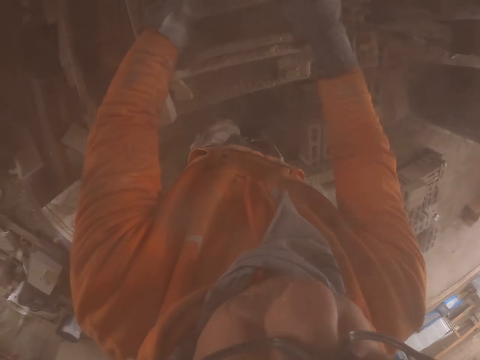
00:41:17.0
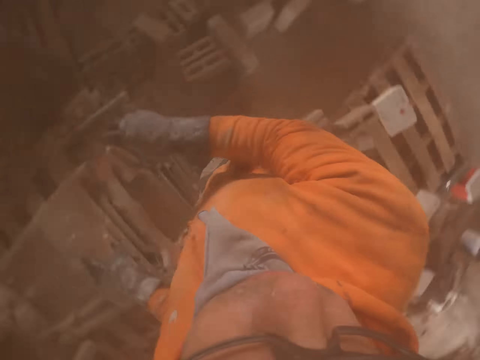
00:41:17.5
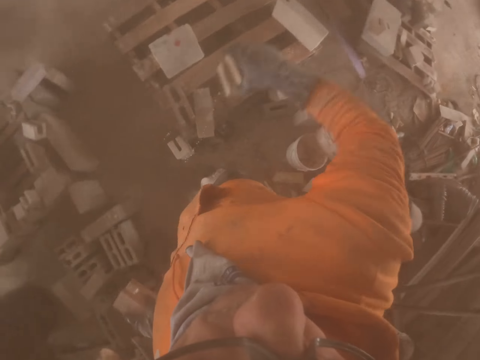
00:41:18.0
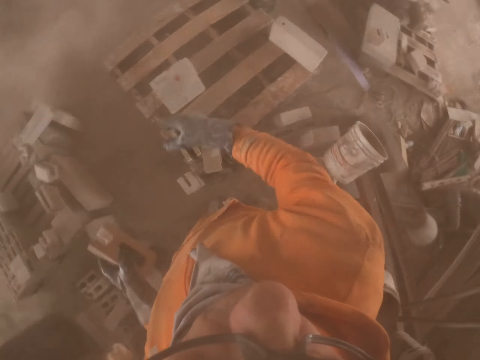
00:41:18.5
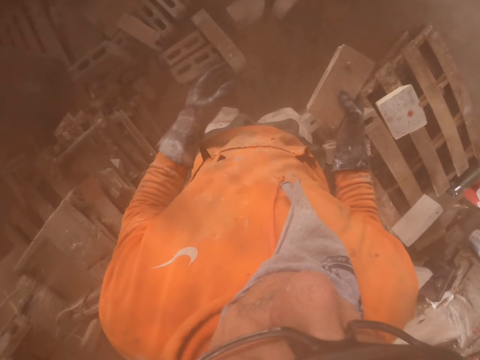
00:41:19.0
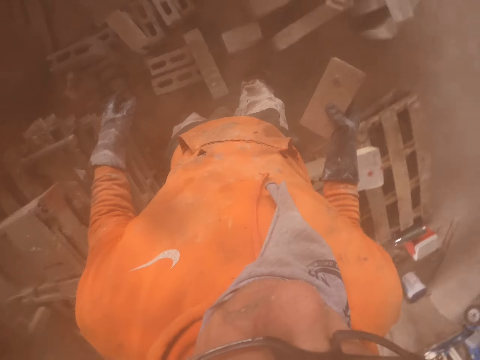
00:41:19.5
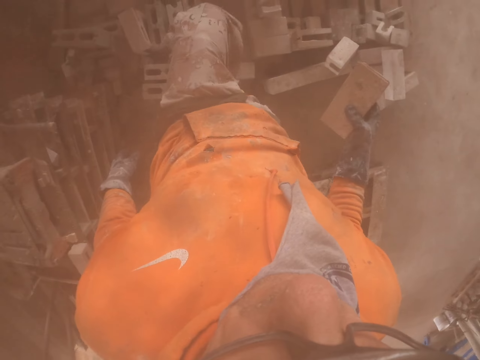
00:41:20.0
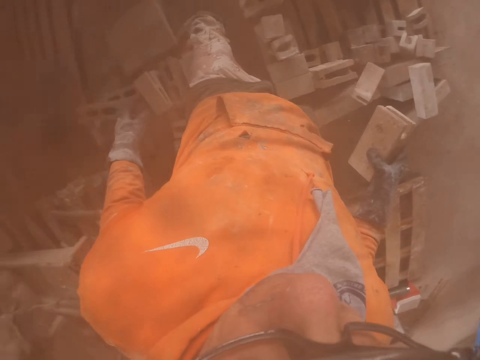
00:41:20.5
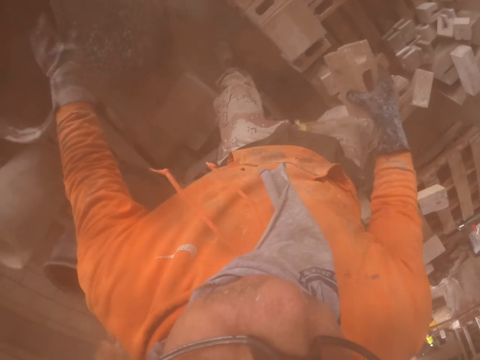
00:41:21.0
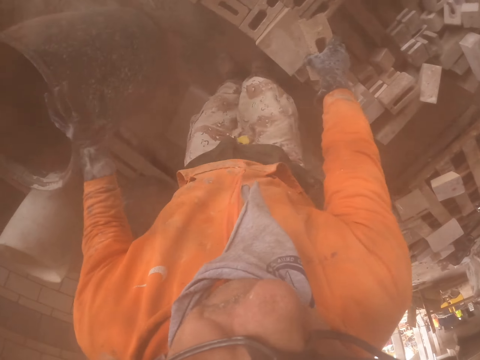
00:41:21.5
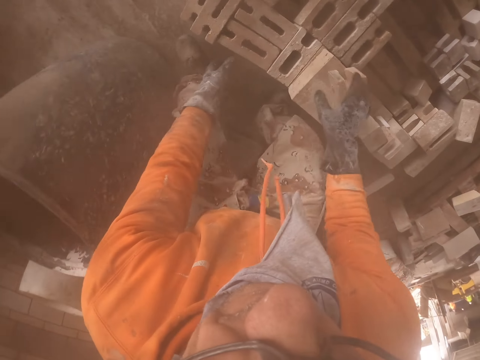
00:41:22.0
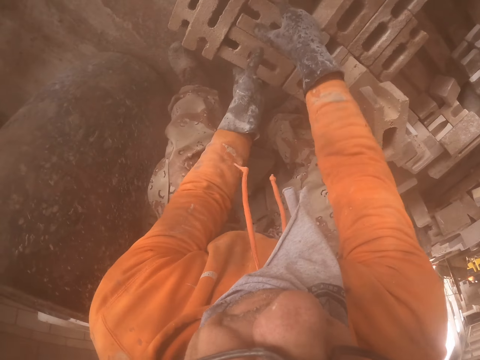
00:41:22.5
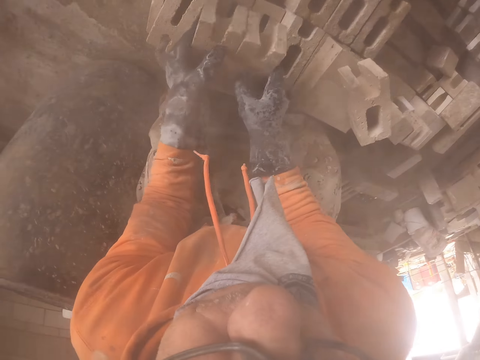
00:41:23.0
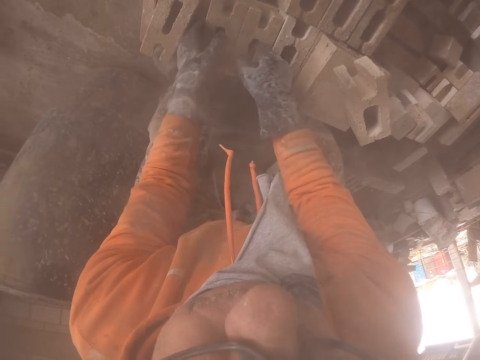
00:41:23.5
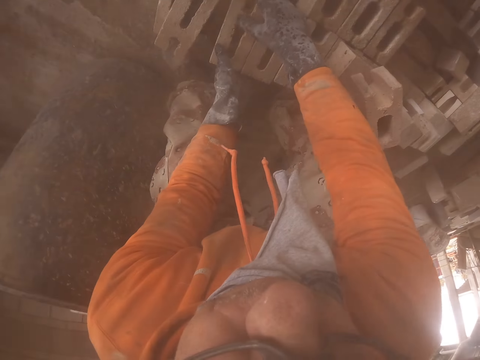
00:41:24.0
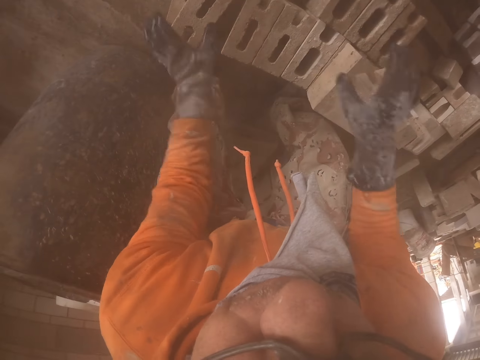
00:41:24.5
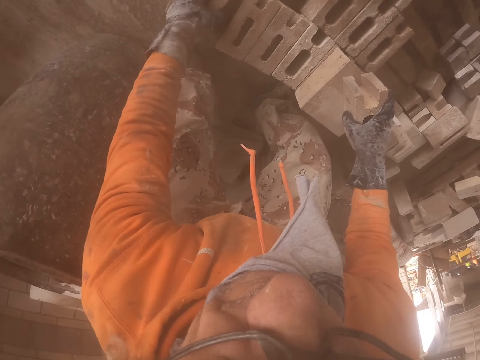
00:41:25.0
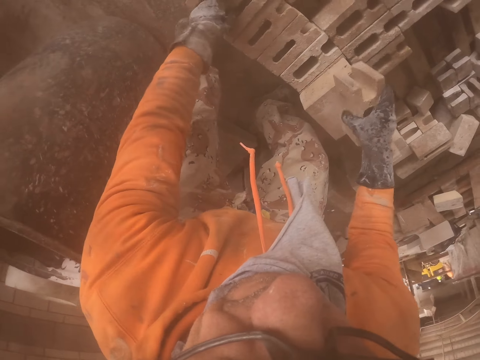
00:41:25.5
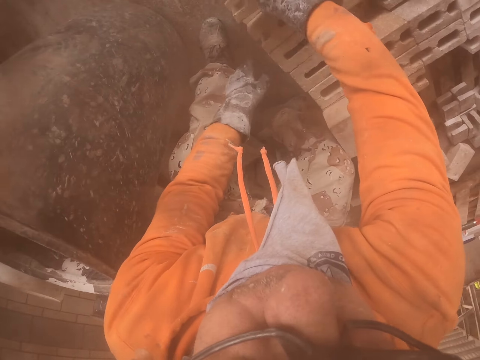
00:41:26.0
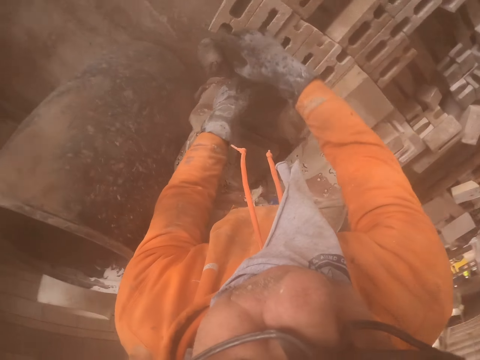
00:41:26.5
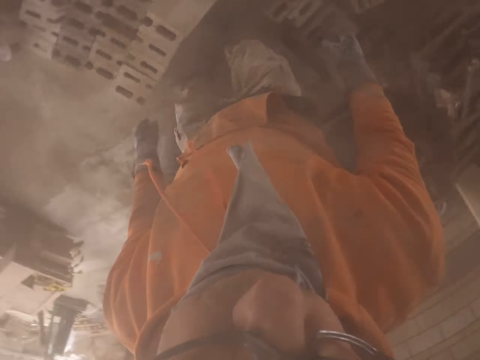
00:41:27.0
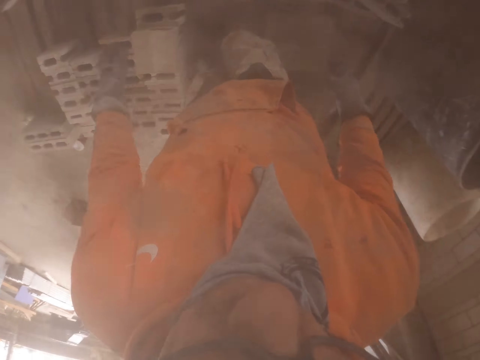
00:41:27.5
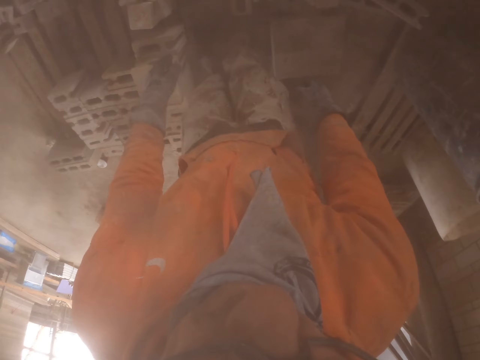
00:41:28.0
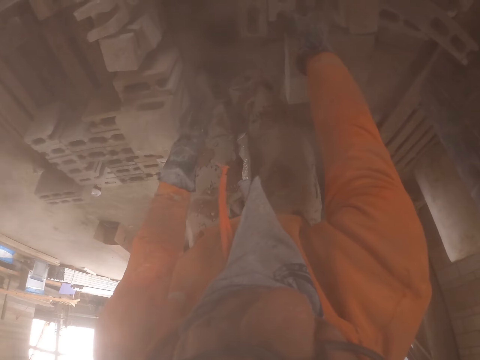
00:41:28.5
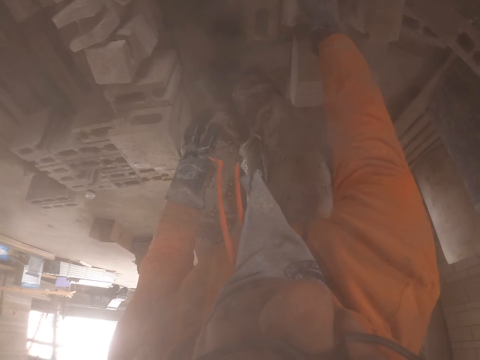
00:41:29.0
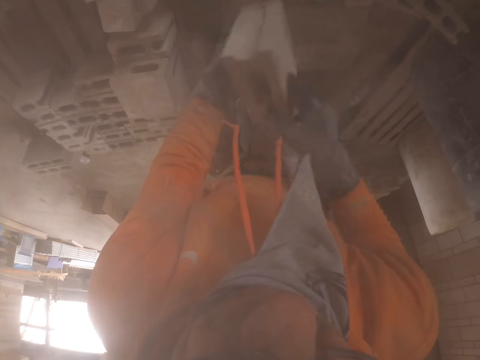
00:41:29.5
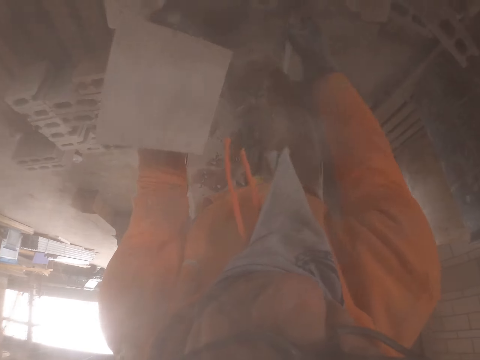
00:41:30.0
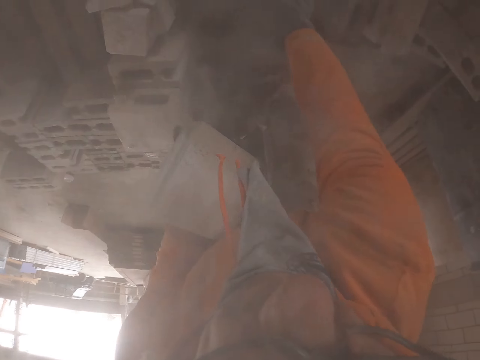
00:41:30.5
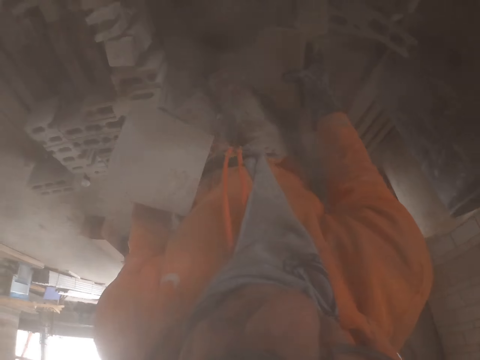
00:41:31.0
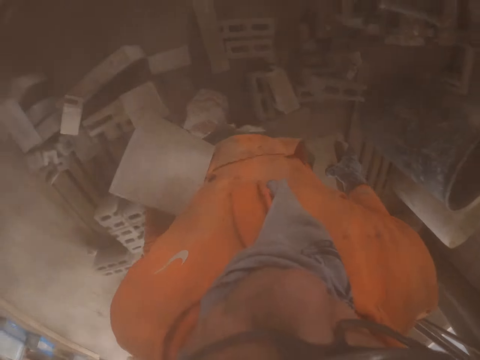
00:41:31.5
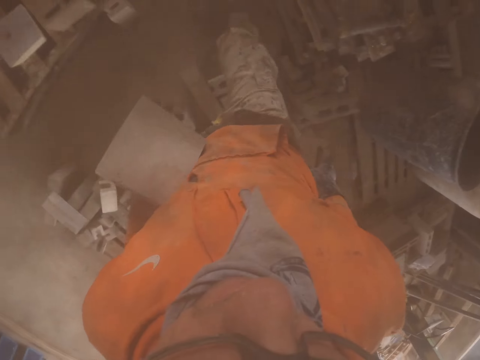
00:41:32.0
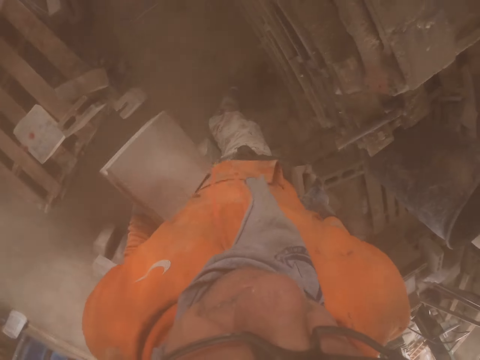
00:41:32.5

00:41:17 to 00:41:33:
The camera wearer throws the brick. They arrange the brick. They pick the brick.

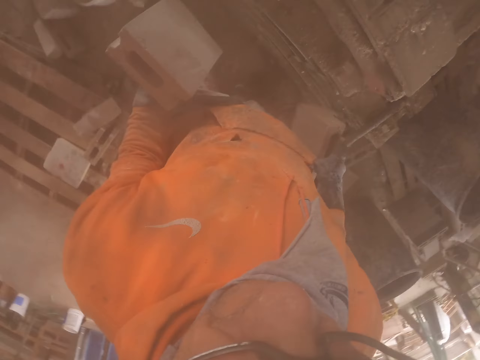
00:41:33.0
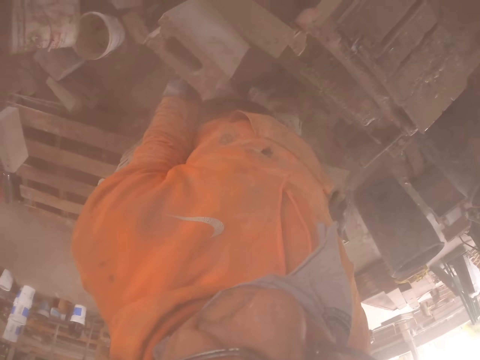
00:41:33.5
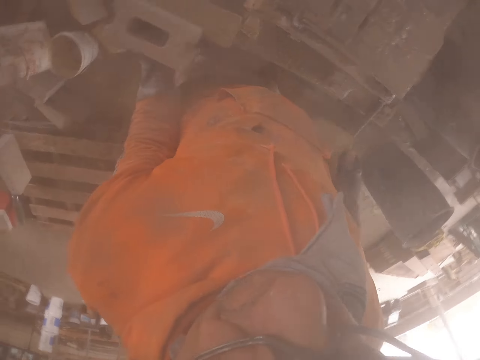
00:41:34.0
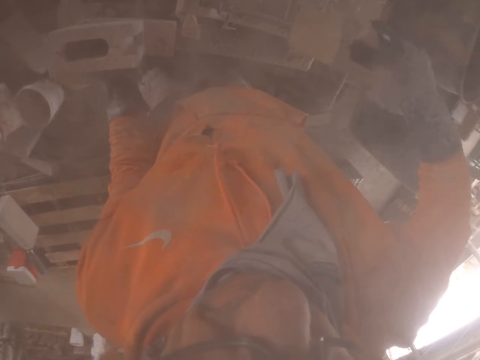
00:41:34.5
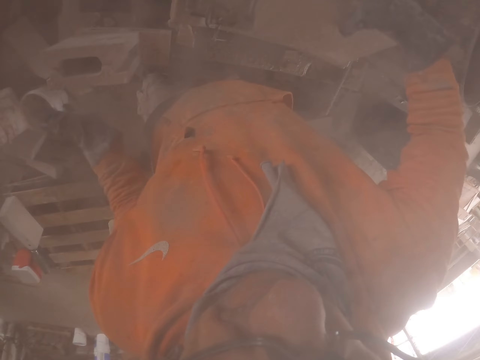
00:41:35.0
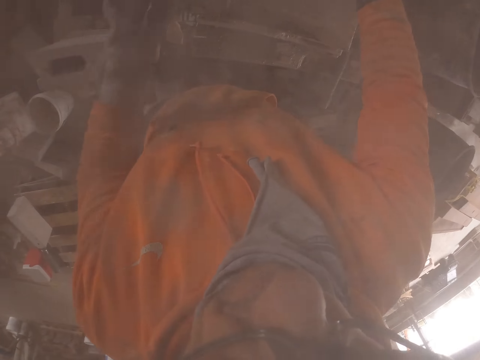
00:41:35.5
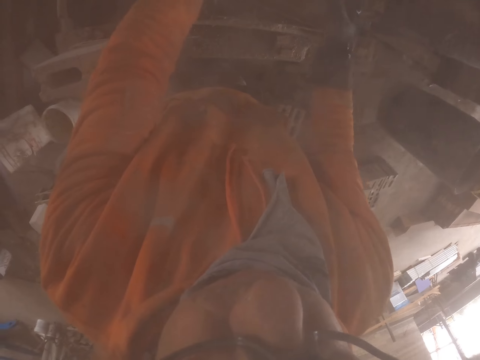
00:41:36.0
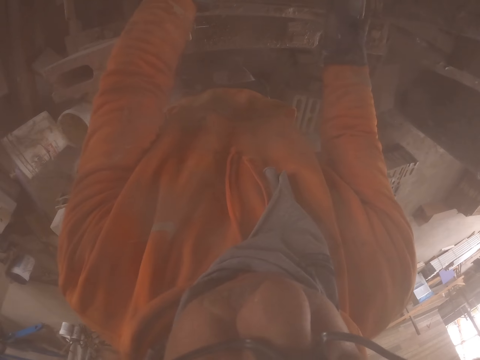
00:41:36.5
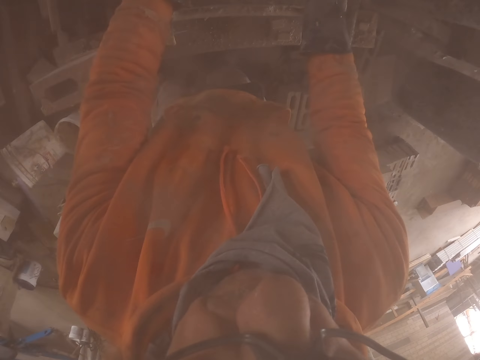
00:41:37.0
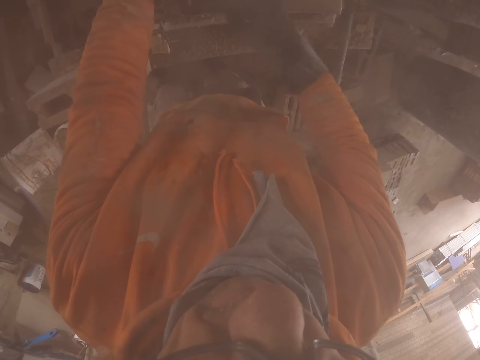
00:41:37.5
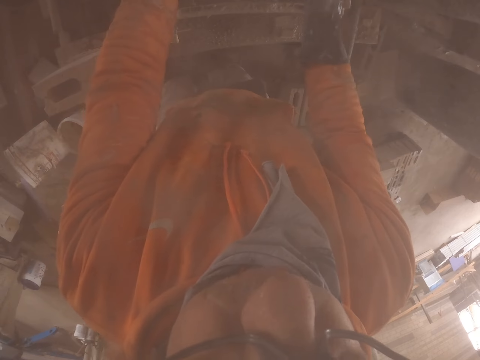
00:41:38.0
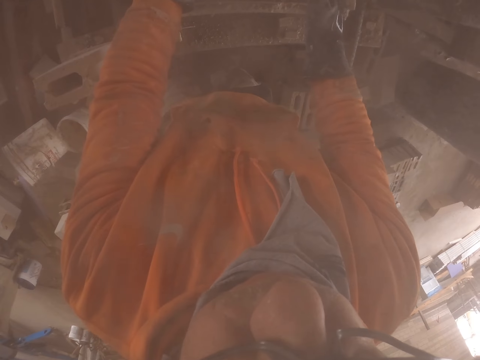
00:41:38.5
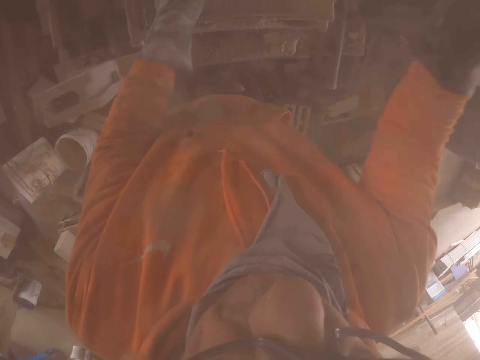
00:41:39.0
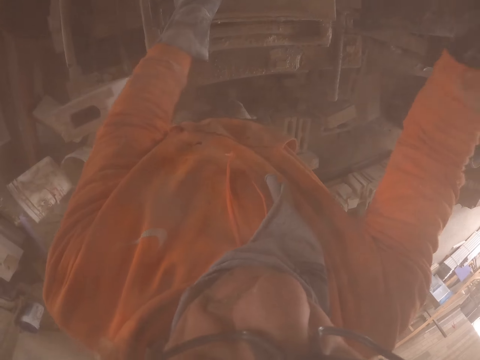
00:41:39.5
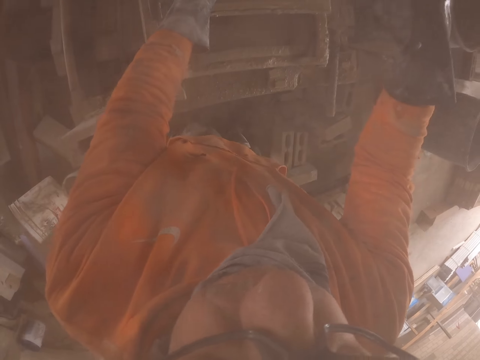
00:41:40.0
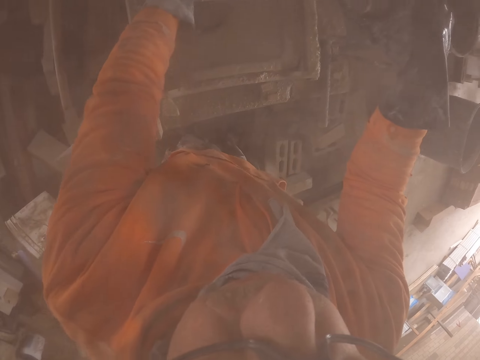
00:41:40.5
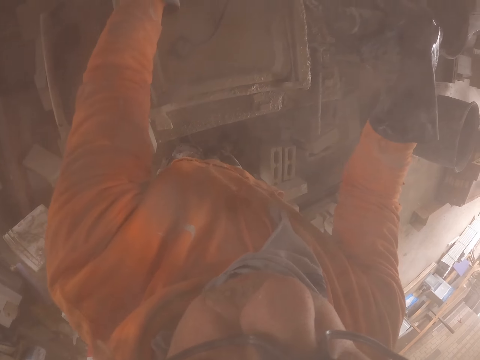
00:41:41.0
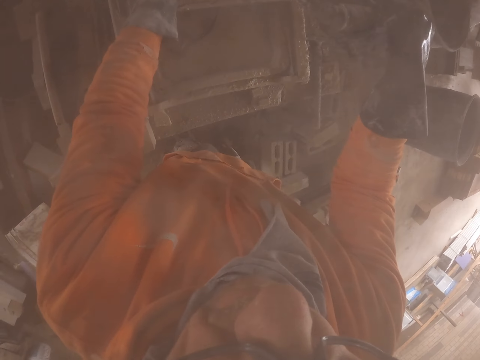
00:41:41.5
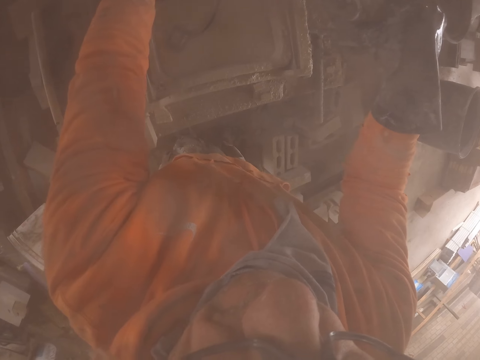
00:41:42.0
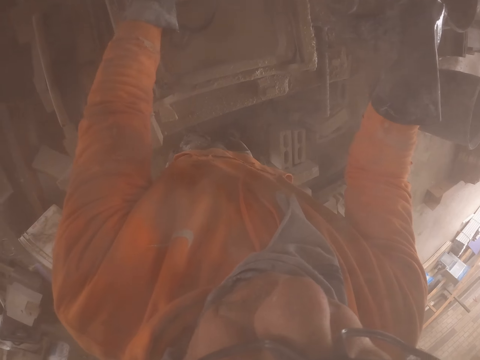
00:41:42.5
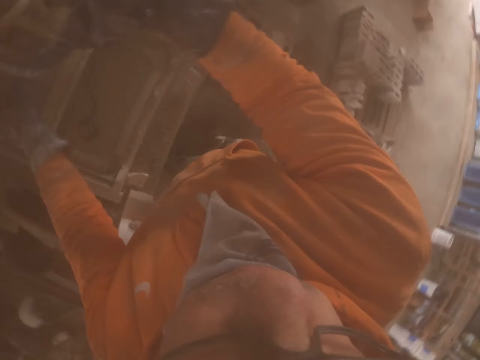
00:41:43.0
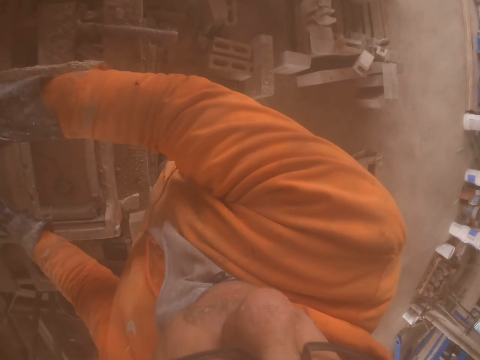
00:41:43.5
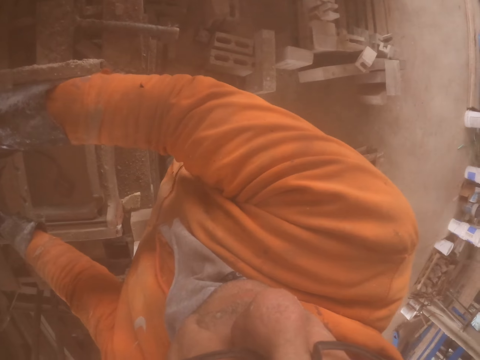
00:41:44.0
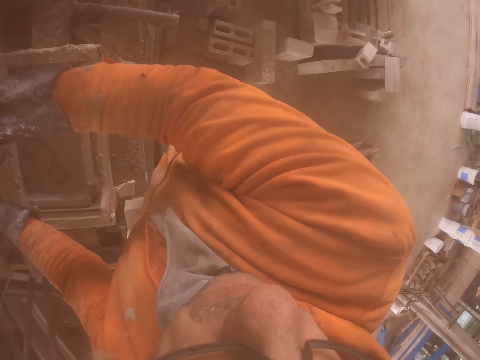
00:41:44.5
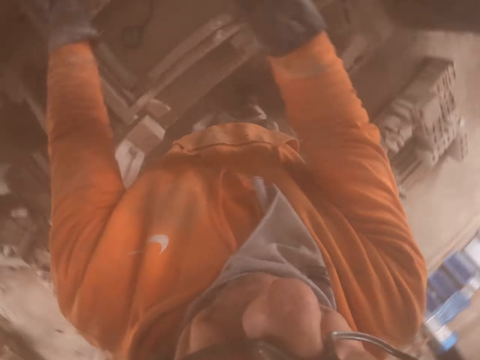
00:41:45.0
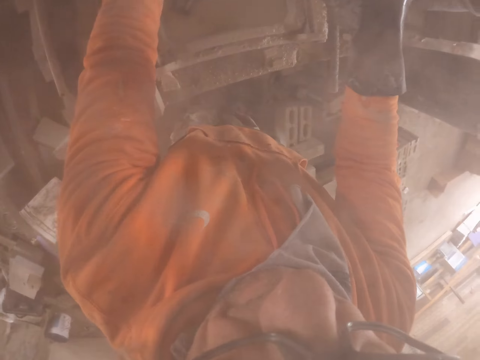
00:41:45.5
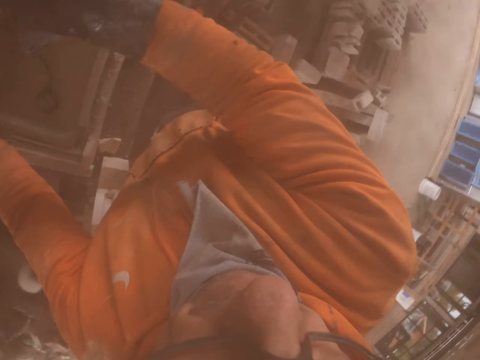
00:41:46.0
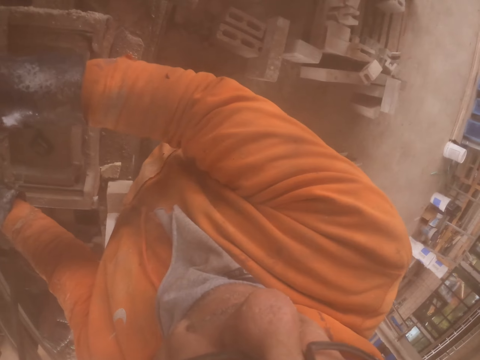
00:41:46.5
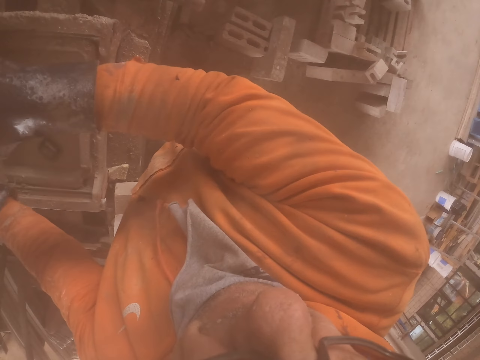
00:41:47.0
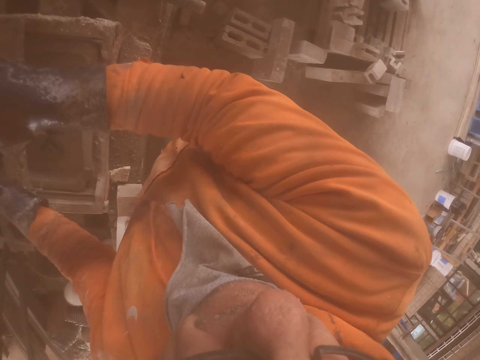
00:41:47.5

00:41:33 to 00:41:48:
The camera wearer puts the brick in the cutting machine. They cut the brick with the brick cutting machine.
